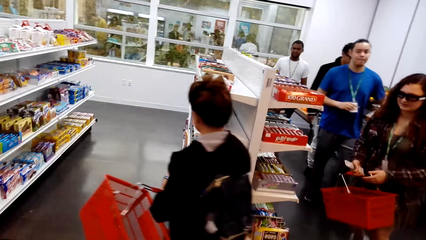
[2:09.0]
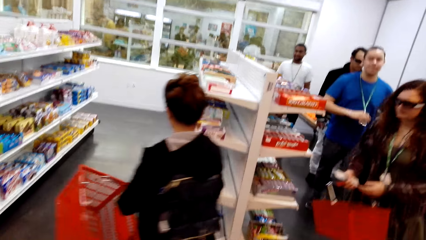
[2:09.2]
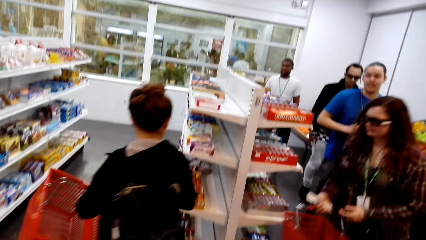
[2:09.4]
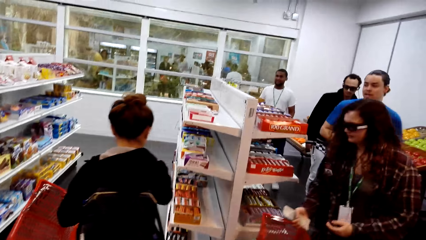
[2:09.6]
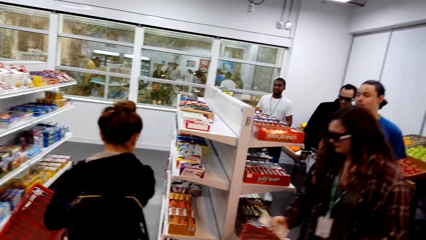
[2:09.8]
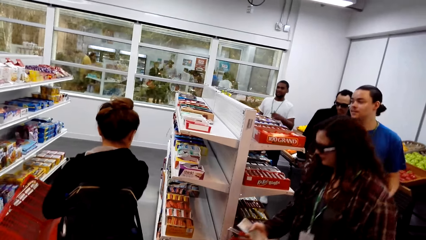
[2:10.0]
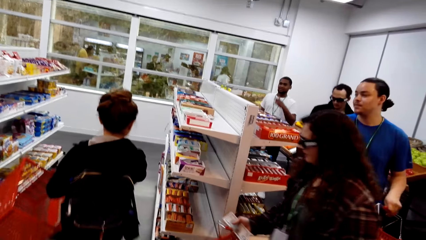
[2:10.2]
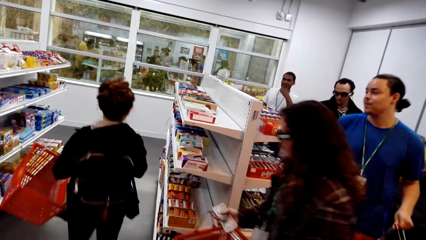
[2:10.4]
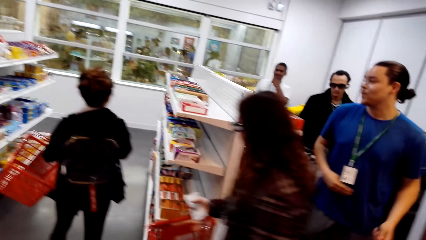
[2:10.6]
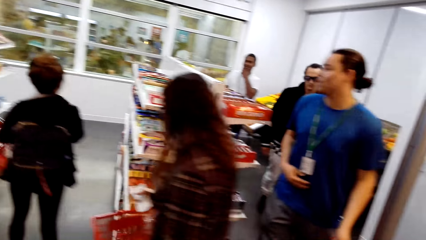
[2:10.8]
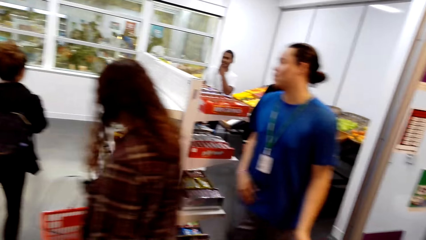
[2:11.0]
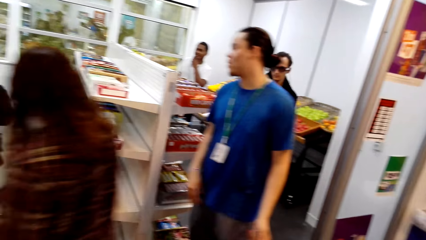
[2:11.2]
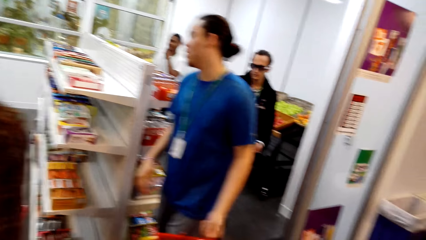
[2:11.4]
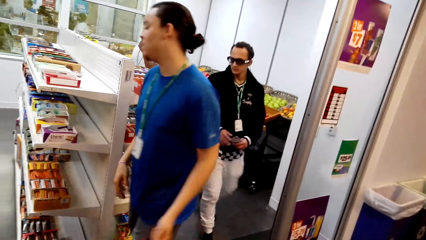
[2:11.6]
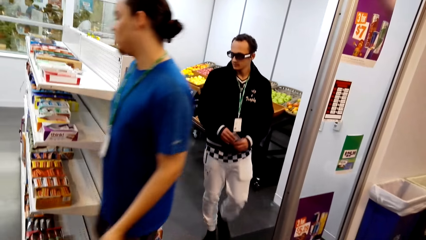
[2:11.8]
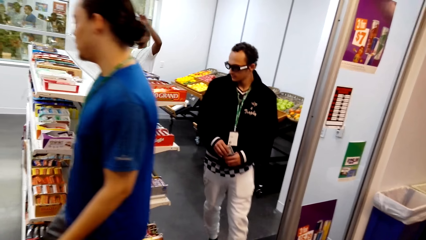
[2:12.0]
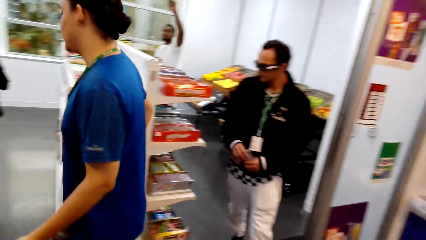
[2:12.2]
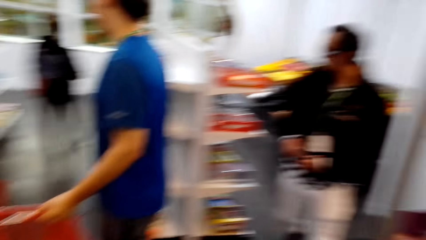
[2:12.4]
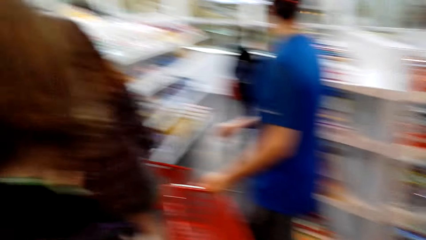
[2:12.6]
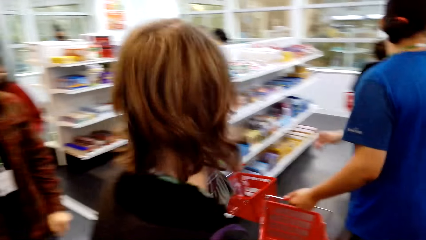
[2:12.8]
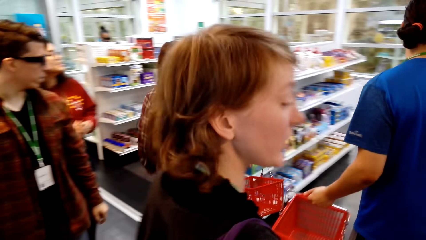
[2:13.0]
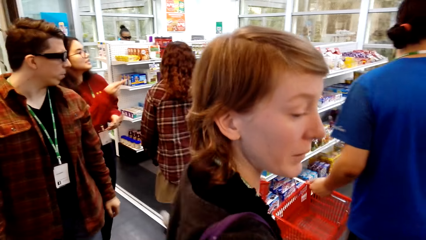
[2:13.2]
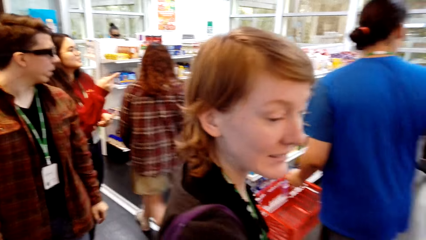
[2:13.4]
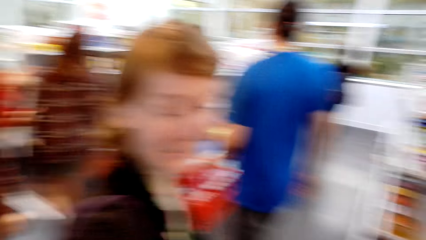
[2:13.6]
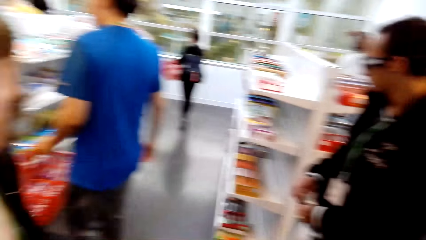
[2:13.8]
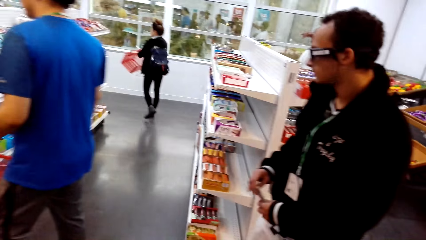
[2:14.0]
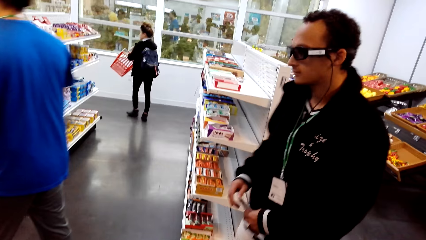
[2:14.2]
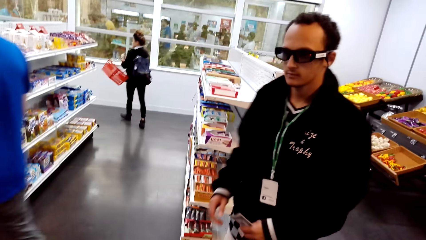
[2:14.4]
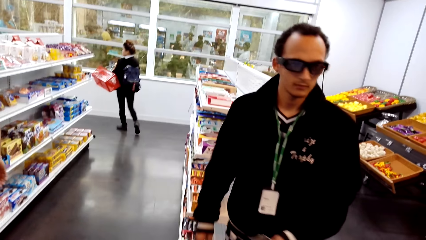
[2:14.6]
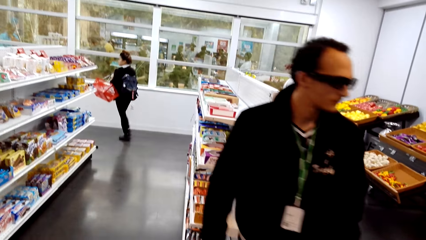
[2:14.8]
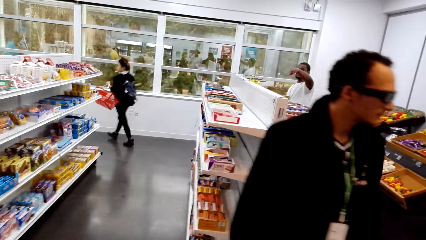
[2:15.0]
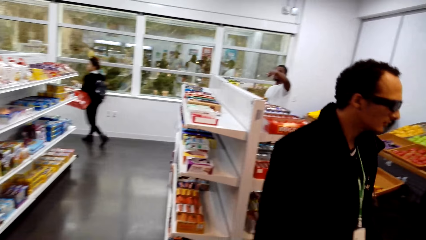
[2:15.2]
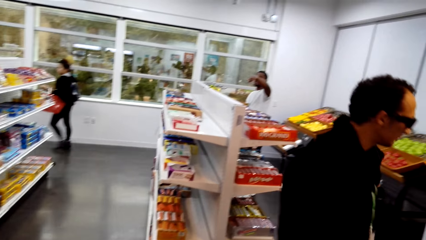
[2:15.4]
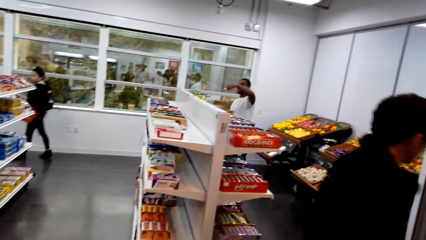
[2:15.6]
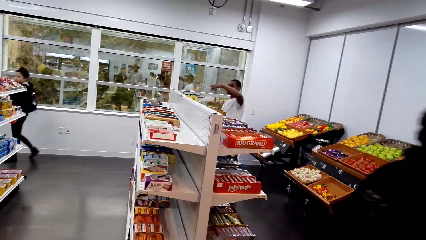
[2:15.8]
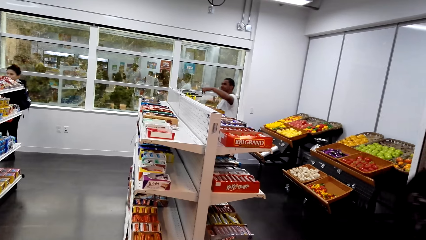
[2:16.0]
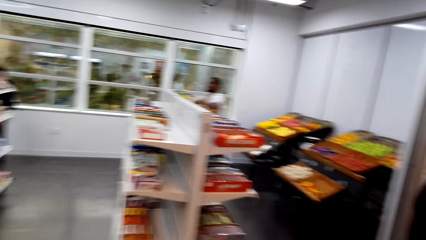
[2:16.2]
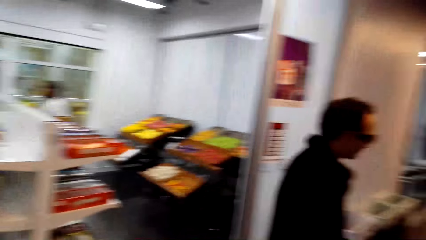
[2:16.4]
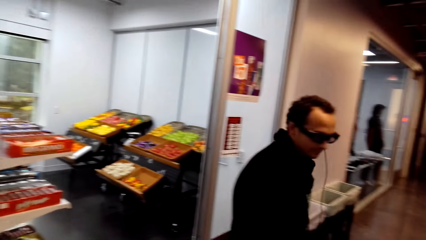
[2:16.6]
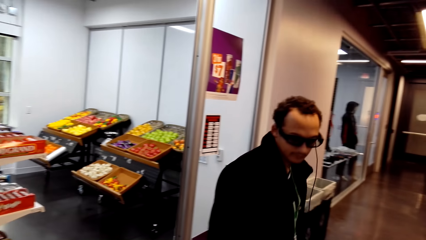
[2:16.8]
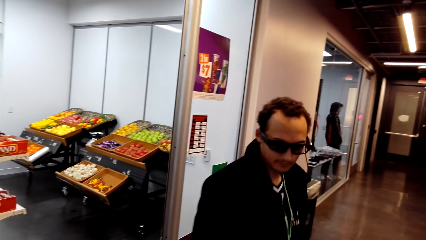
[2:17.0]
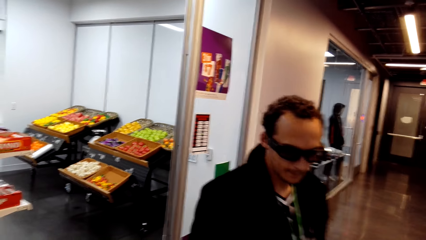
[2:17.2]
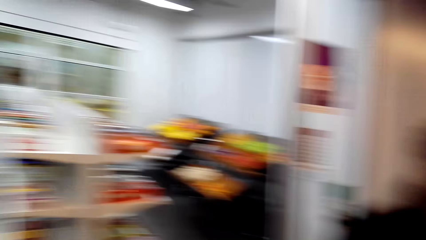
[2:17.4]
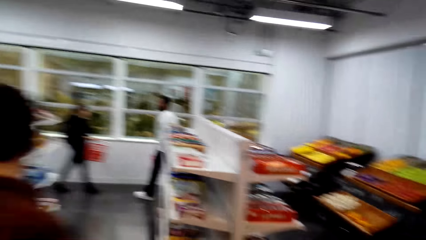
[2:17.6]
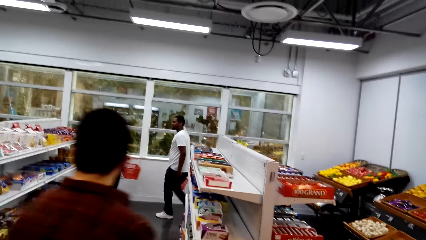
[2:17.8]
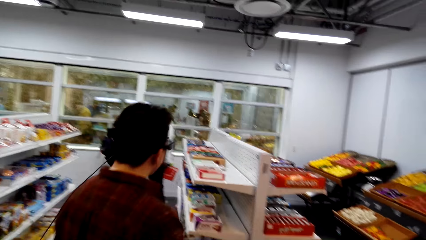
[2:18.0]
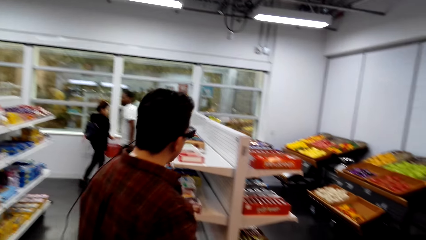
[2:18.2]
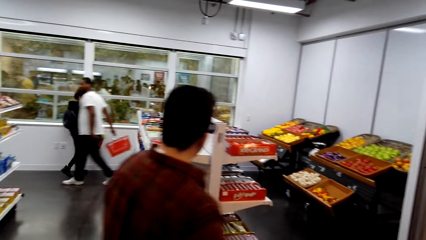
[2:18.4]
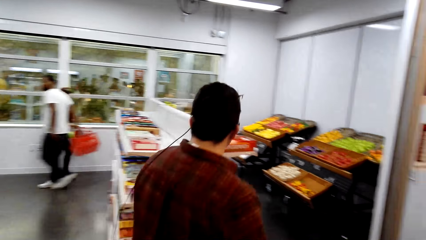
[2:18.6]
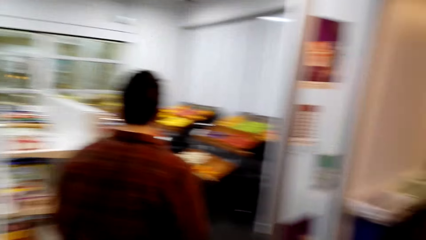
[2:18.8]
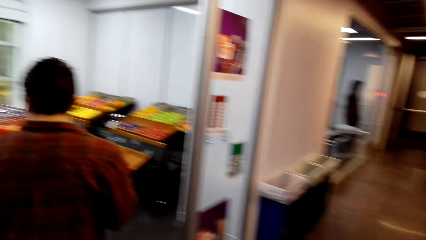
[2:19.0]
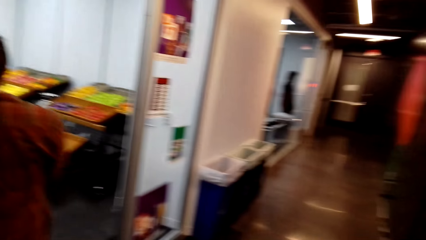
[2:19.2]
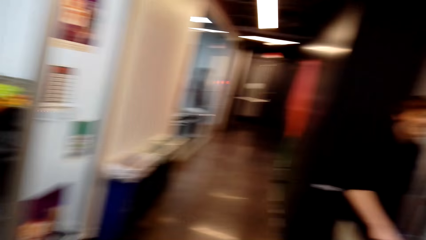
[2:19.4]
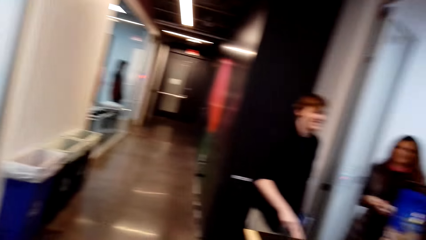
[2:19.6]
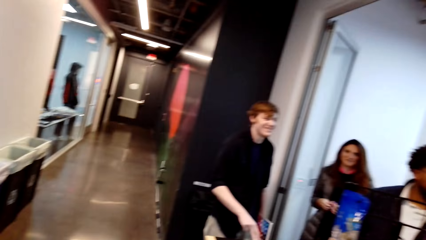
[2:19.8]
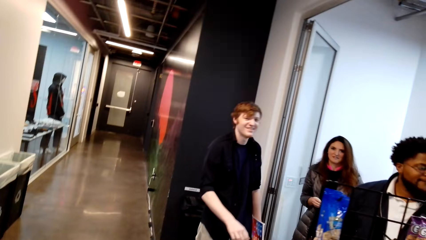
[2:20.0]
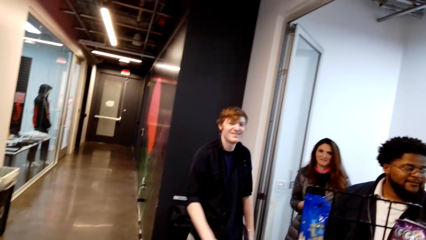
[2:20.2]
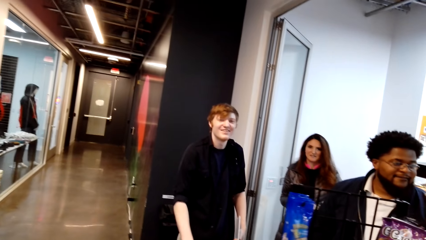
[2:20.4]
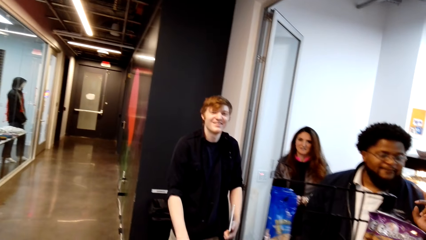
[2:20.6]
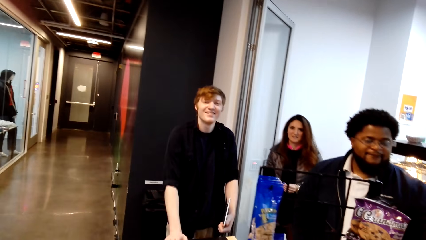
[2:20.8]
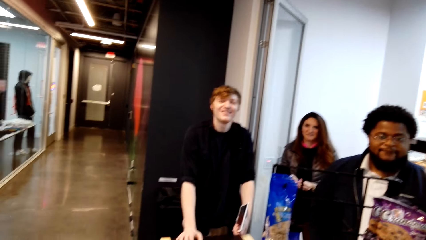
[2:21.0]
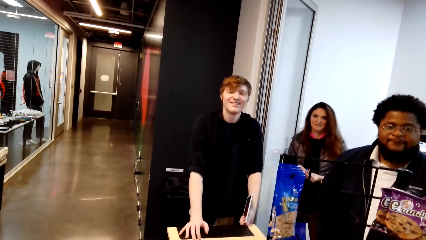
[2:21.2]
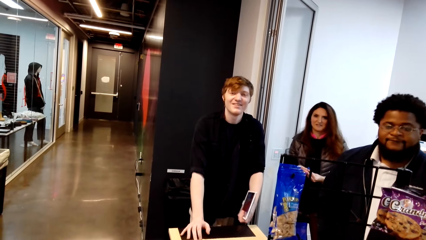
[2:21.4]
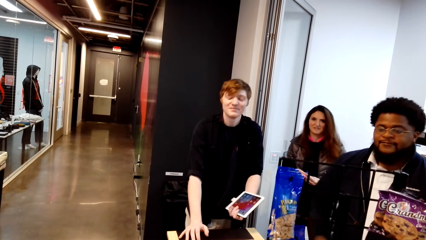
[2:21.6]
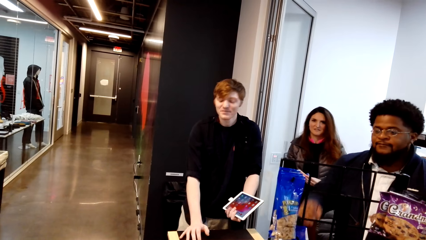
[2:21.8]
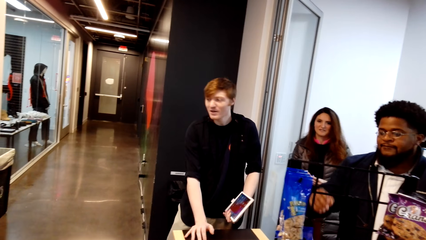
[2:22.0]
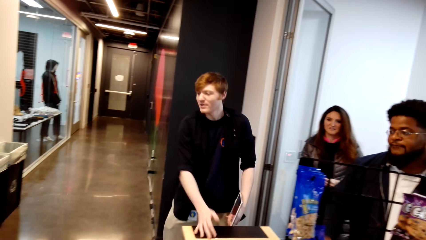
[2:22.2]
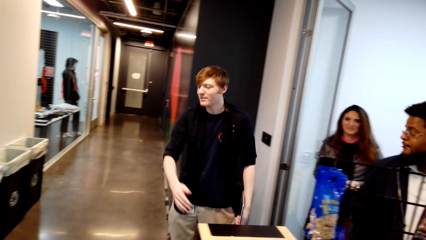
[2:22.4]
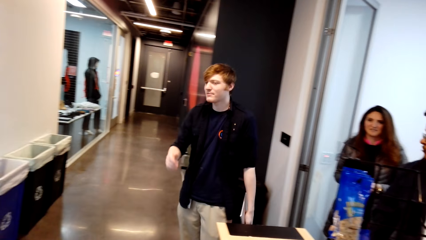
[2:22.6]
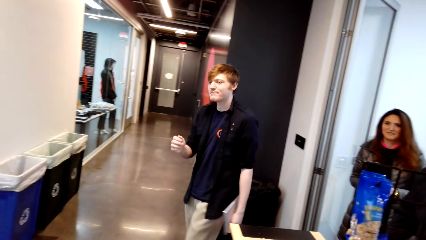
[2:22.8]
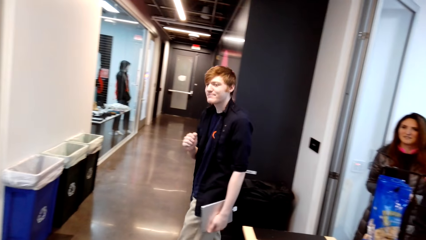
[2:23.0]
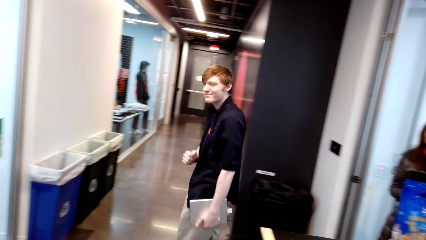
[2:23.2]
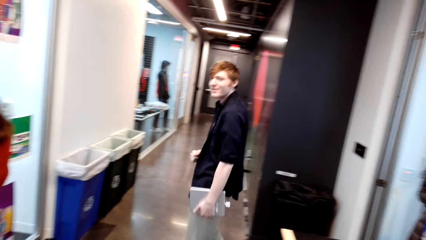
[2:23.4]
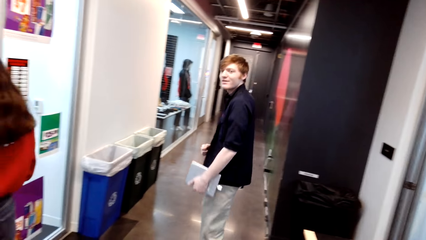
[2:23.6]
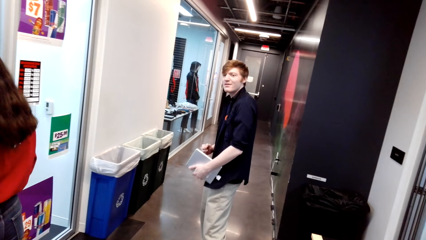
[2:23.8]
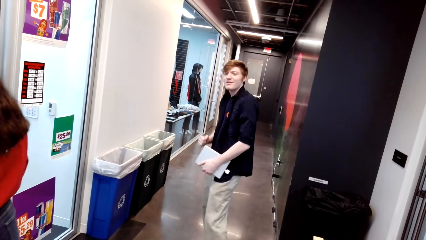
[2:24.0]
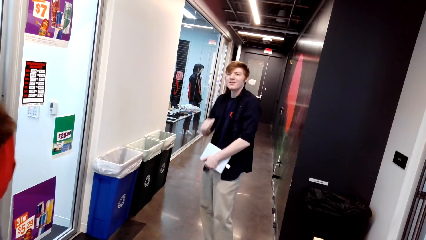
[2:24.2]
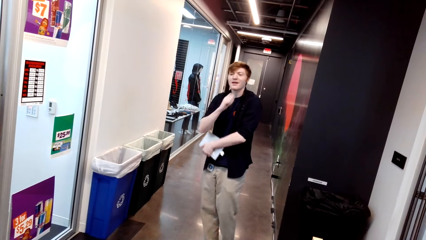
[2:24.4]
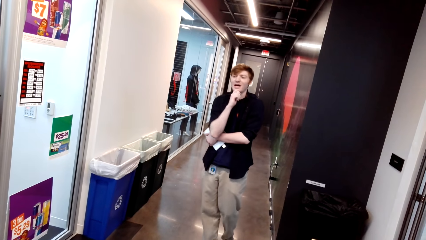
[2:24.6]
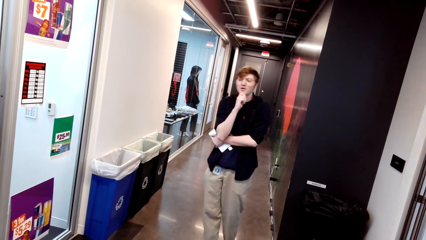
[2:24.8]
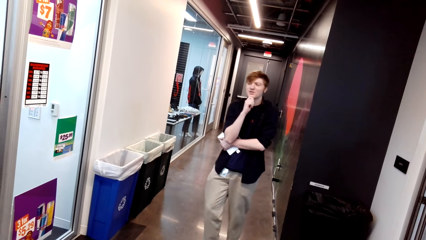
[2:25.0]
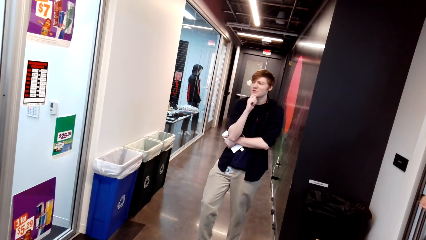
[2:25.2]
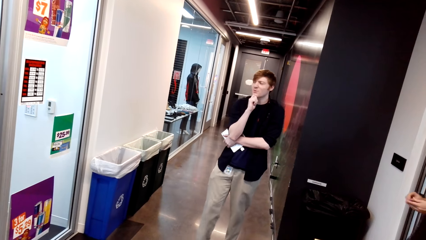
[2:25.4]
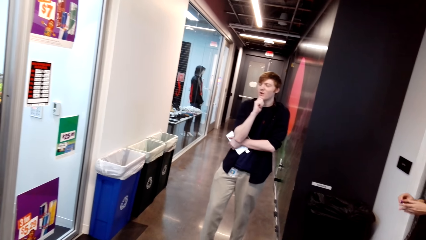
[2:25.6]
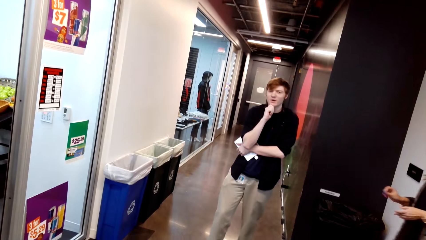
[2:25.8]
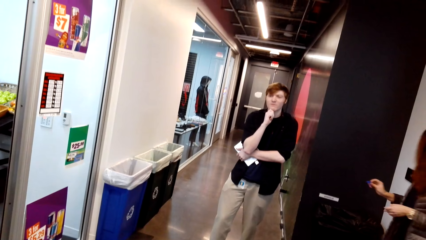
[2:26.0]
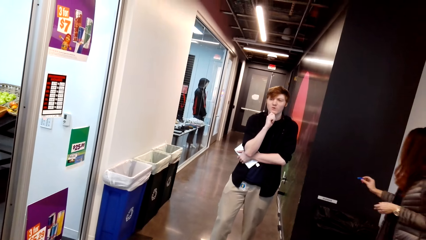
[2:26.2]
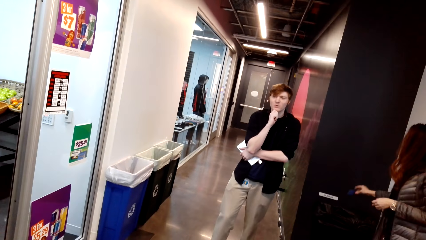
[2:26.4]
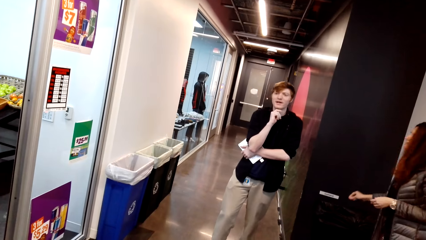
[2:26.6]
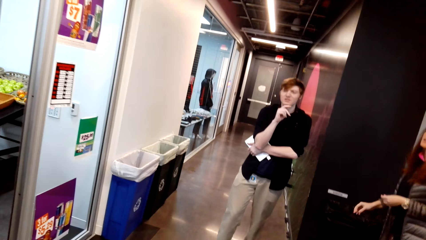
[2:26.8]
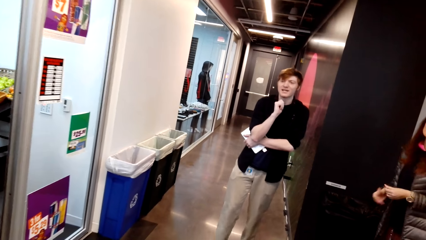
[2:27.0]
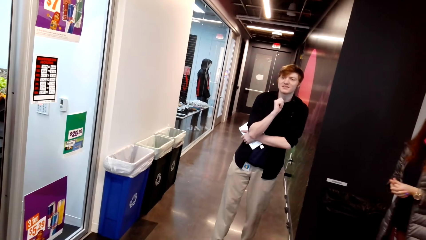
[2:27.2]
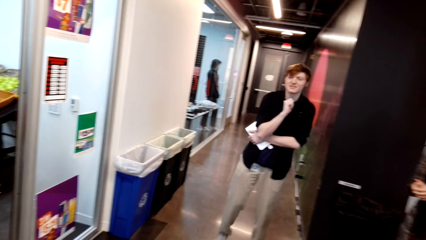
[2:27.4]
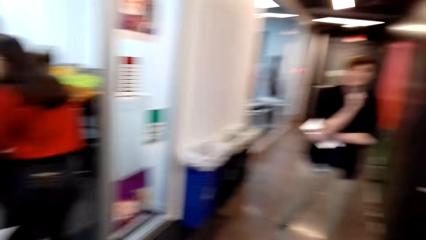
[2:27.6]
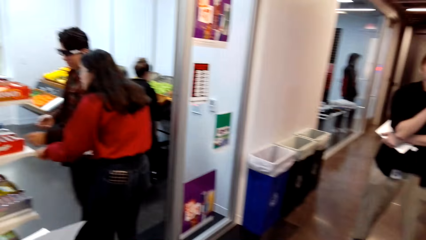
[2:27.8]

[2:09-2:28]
The camera wearer looks around, walks around and talks with the lady. They look around. They talk with a man. They talk with the lady and look around. The man walks around. The man talks with the lady. The camera wearer looks around.
